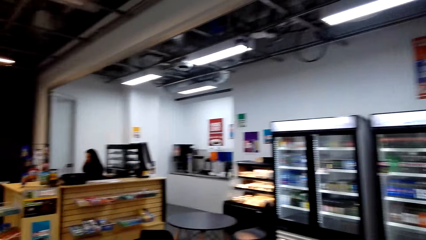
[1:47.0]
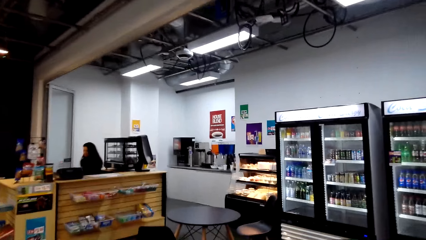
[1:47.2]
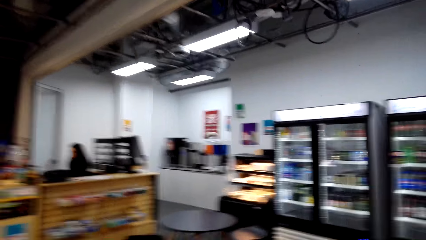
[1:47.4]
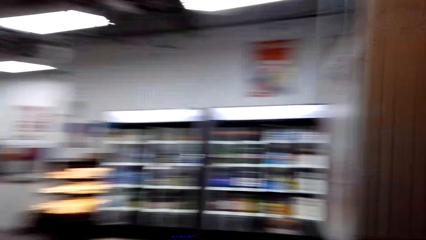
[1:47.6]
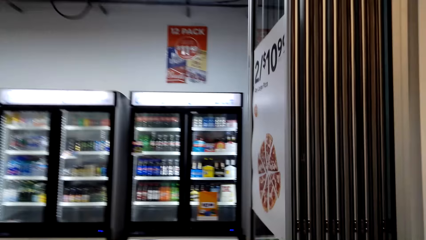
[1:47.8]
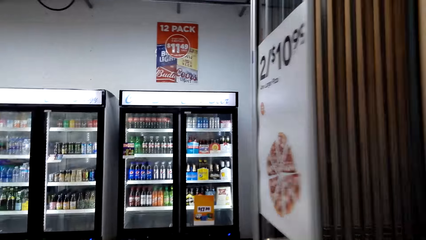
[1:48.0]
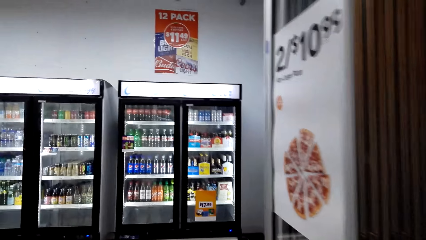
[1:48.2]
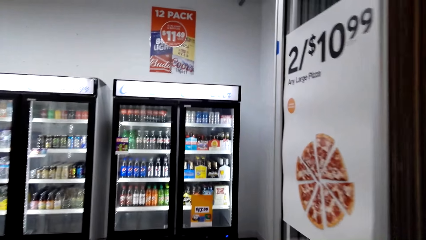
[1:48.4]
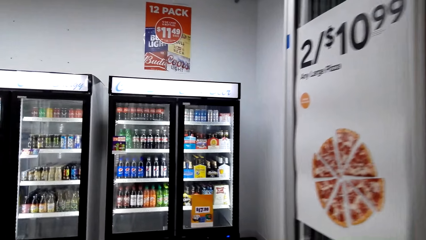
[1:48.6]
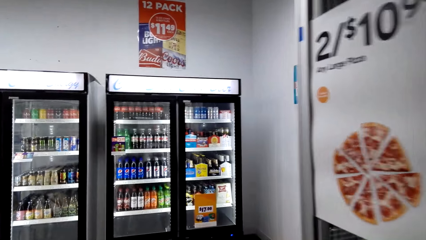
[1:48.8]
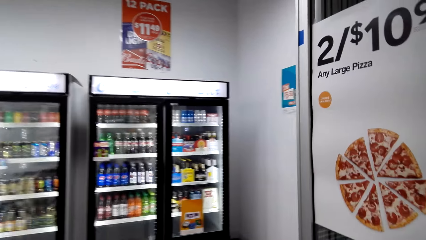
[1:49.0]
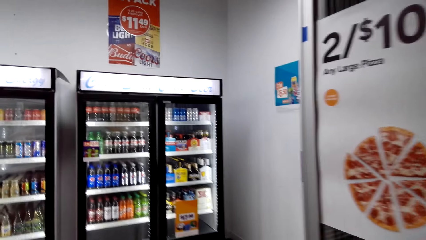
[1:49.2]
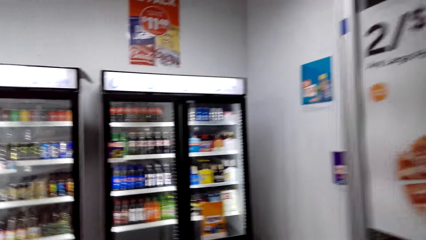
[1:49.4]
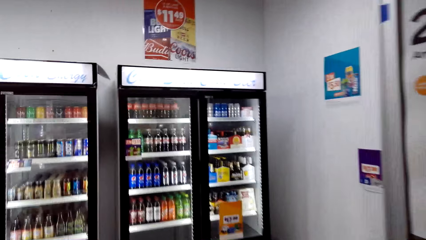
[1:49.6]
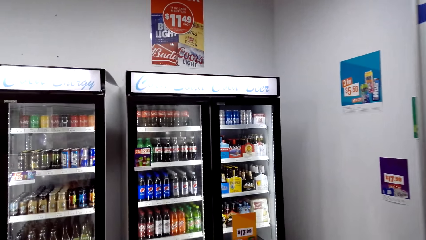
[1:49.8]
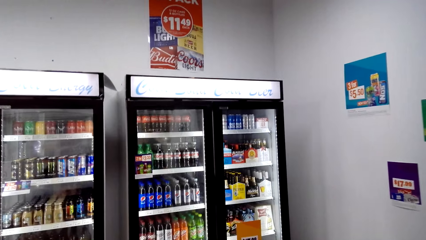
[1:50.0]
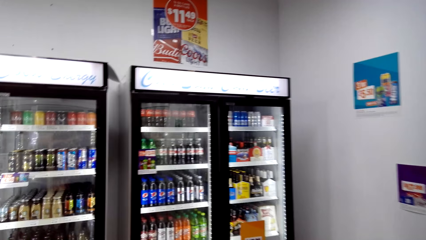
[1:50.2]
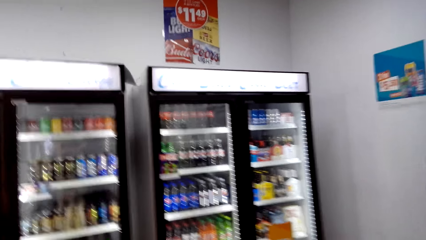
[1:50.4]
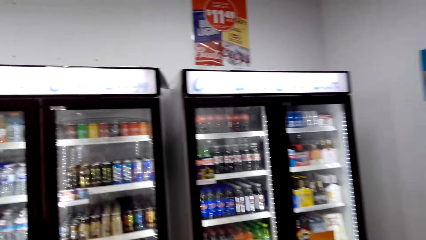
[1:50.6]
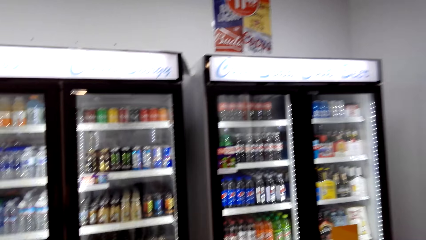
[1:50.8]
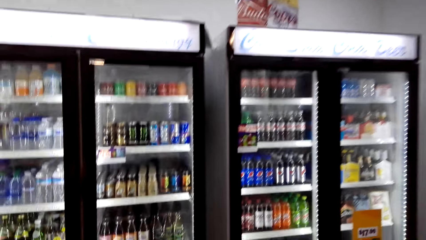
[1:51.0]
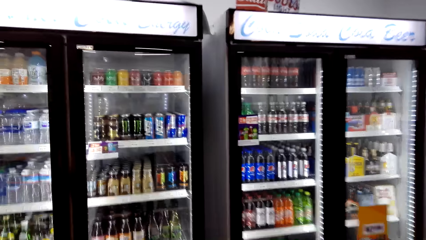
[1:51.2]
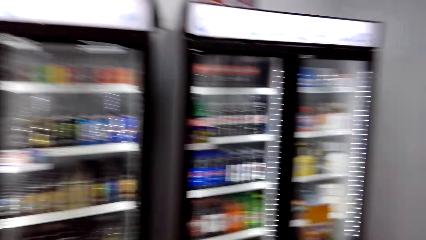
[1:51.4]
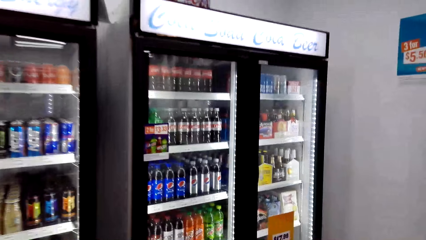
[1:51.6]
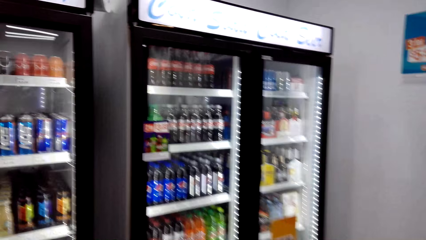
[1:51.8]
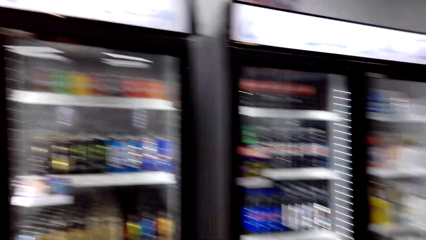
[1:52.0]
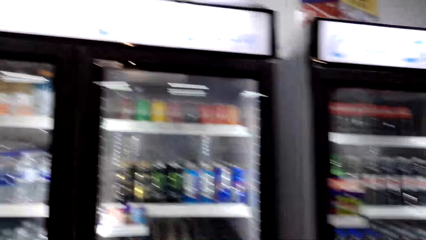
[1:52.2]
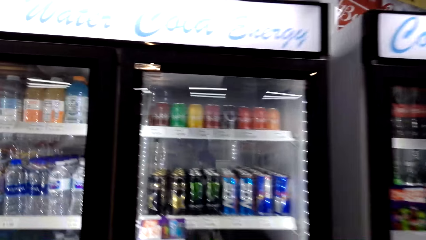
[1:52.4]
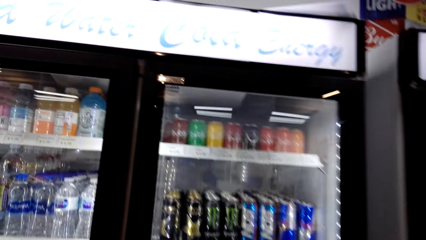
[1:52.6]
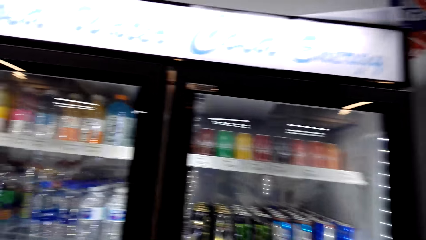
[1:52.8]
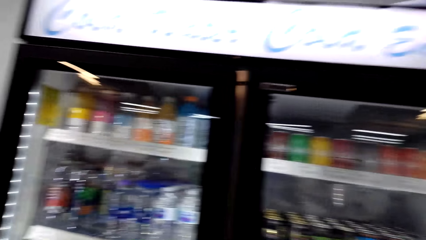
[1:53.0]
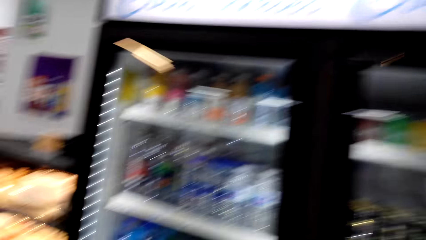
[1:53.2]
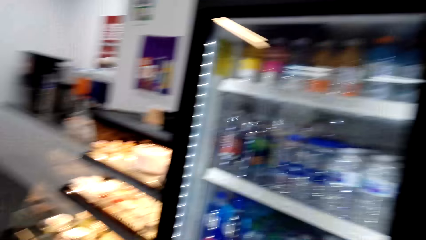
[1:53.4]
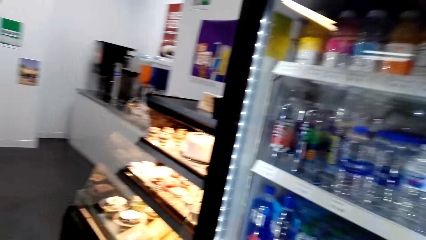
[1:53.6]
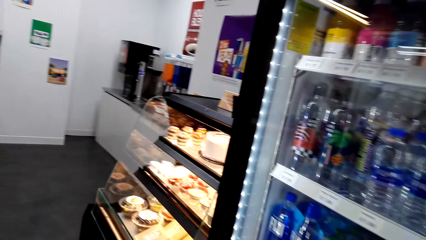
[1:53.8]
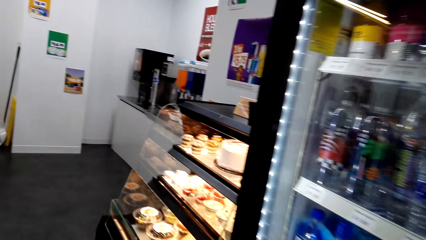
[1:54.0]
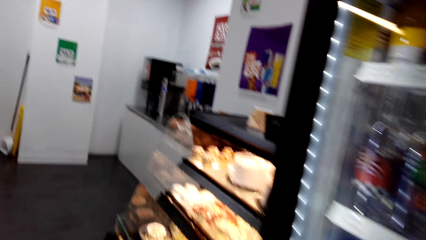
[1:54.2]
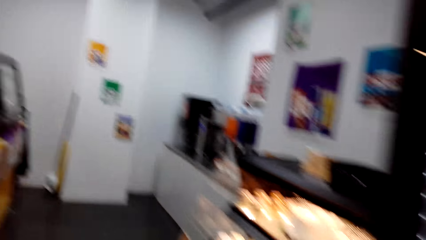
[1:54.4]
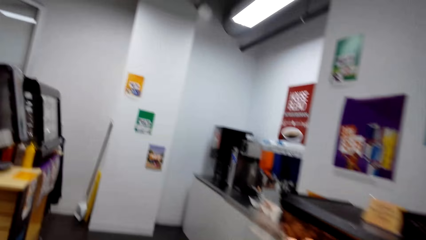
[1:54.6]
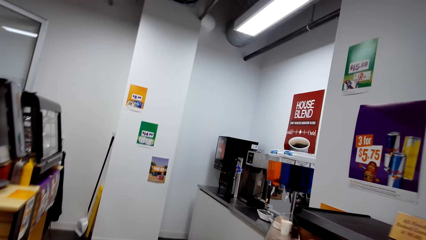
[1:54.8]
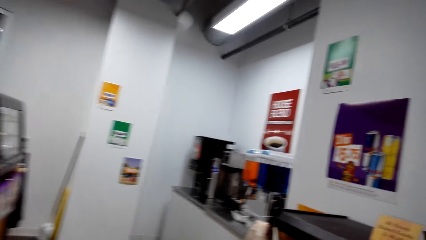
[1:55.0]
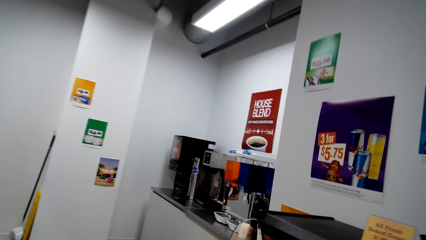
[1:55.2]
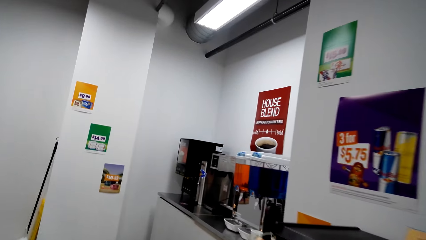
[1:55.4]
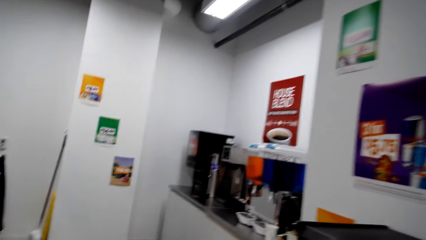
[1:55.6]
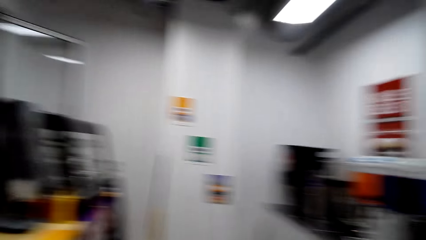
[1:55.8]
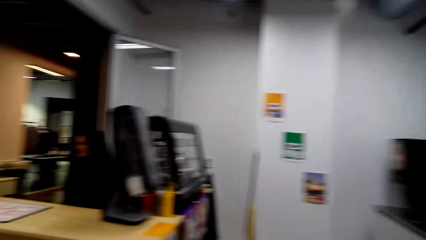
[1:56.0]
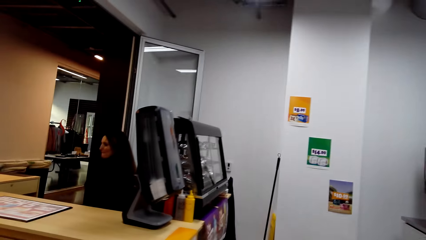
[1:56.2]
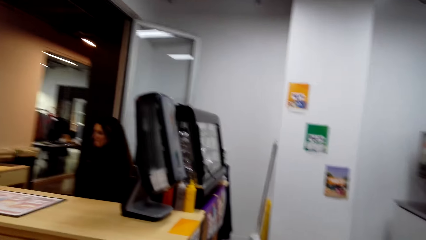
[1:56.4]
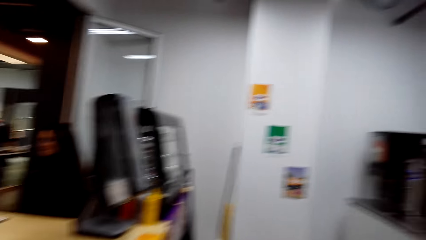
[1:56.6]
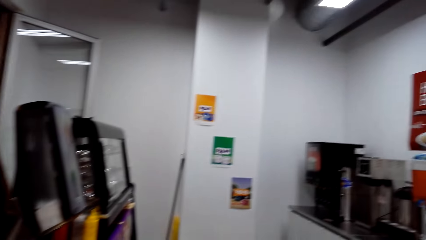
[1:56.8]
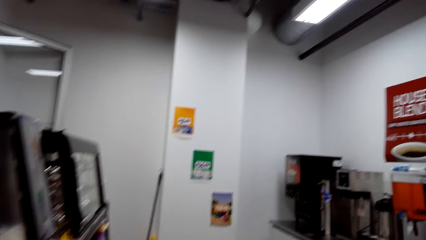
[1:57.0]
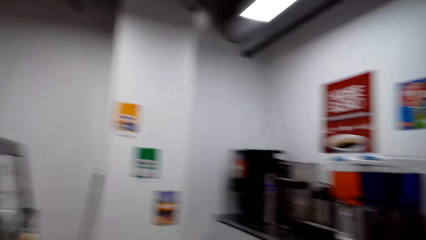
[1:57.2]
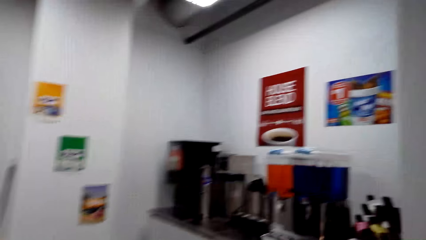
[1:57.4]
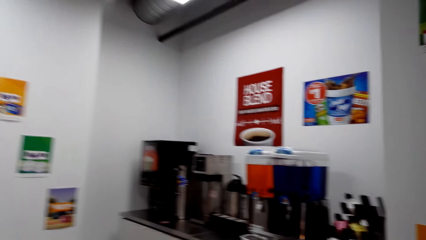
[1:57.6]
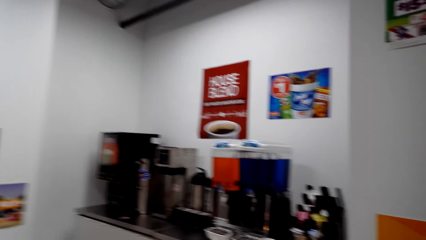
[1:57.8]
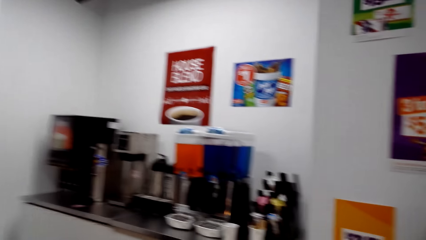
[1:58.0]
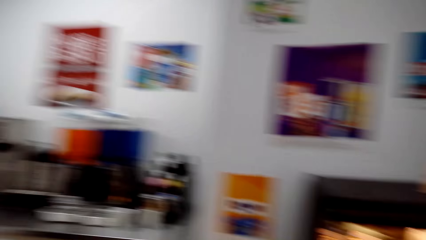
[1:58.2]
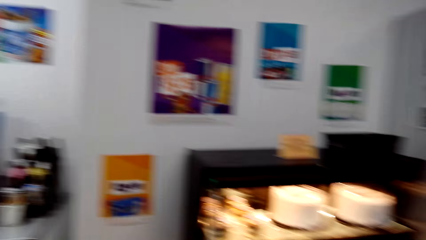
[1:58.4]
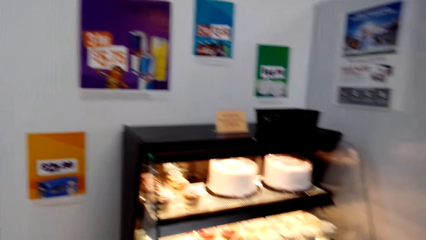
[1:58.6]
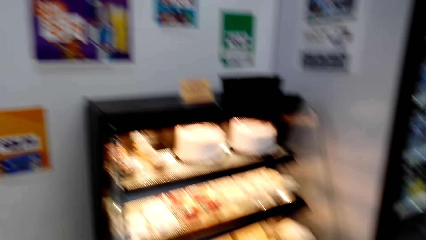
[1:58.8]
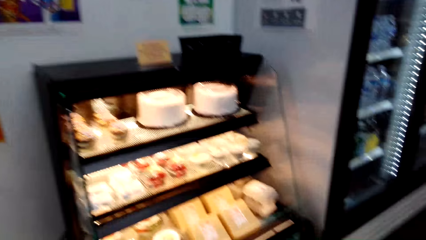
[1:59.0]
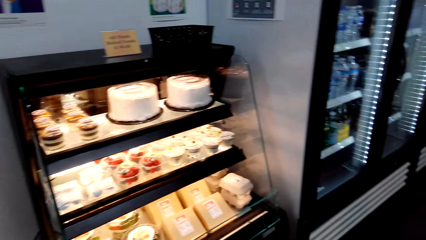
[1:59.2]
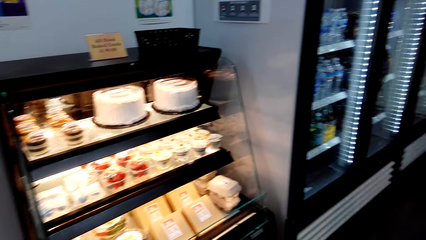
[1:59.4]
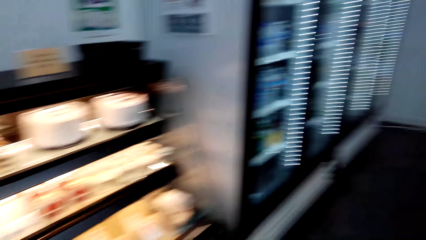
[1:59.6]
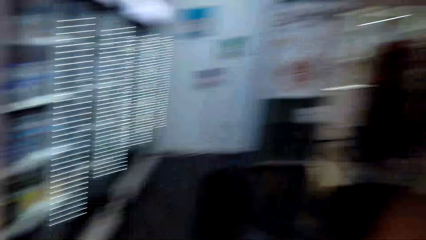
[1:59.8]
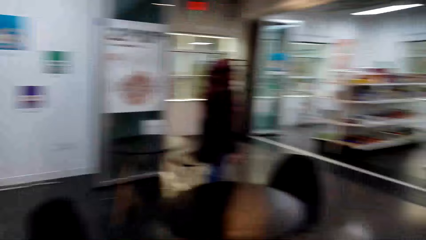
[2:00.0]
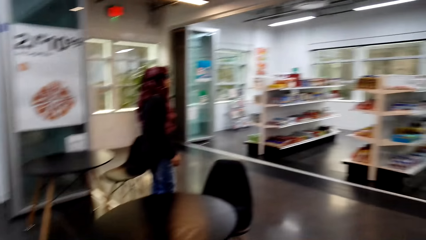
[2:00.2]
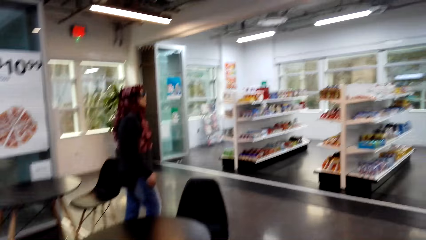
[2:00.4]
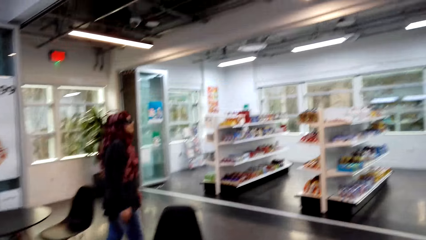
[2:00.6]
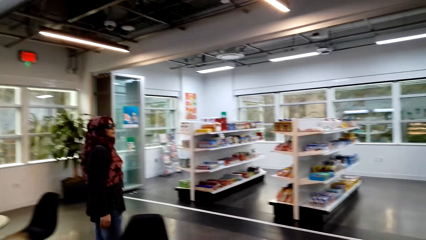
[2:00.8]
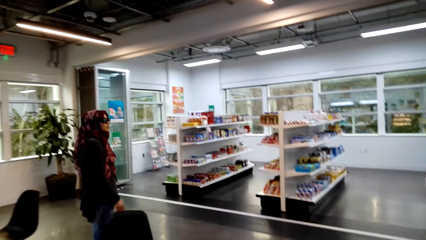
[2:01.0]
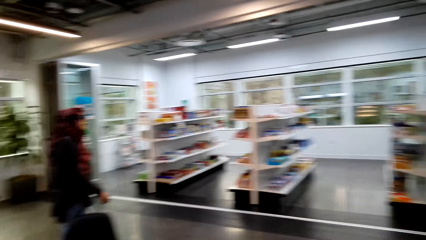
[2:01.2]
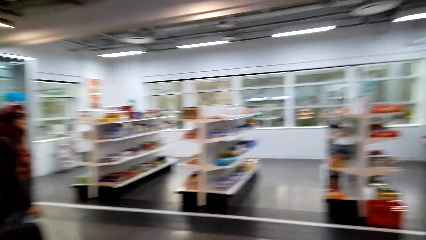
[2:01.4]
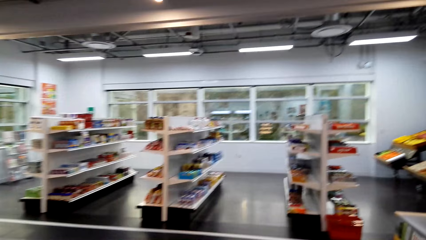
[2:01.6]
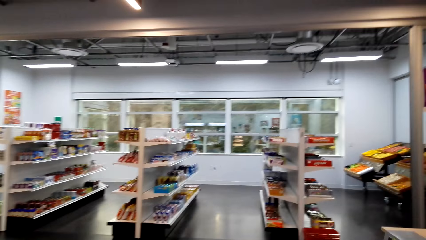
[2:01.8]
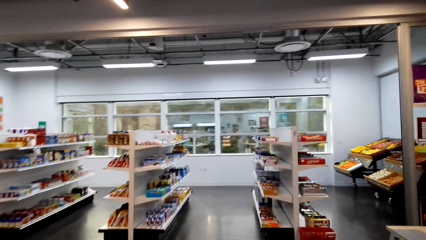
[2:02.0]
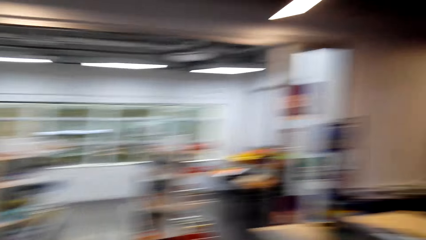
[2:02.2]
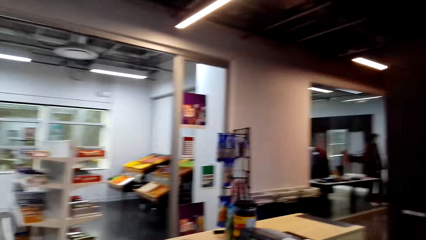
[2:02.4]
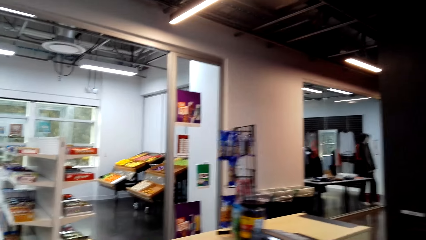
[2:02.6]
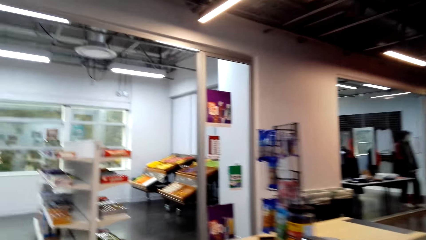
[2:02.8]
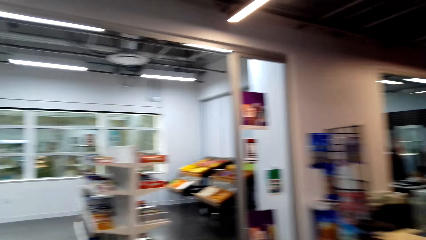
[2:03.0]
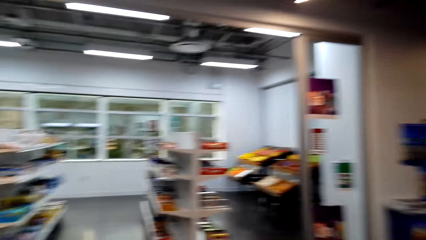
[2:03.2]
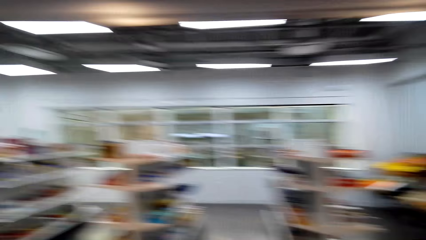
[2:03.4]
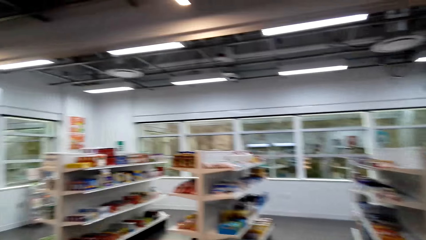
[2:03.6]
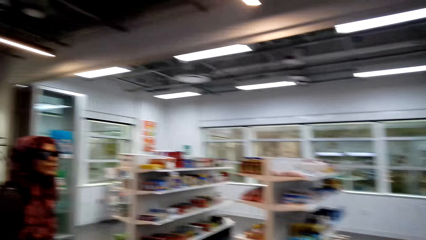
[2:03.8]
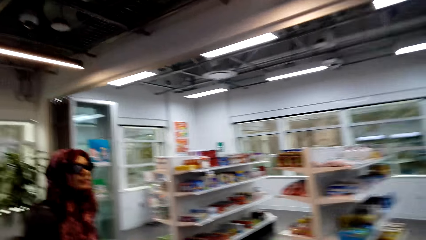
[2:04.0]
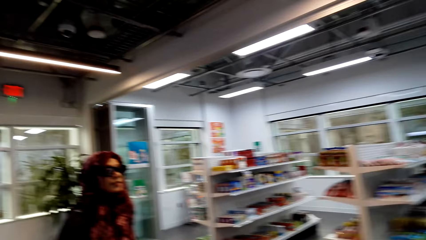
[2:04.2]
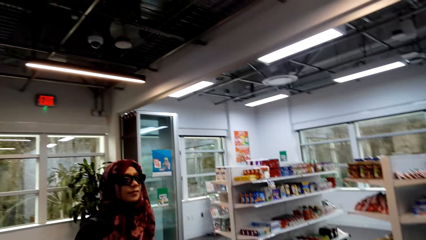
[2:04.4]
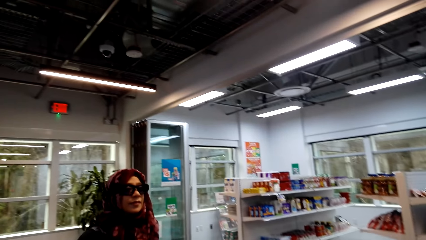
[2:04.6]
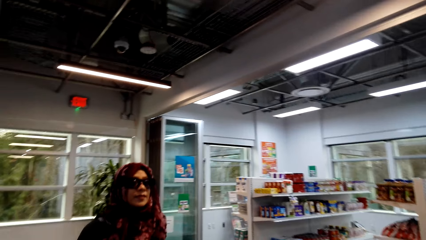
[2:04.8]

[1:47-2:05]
The camera wearer walks around the supermarket. They look at the fridge. They walk around the supermarket. They look around the supermarket. They walk around the supermarket.
